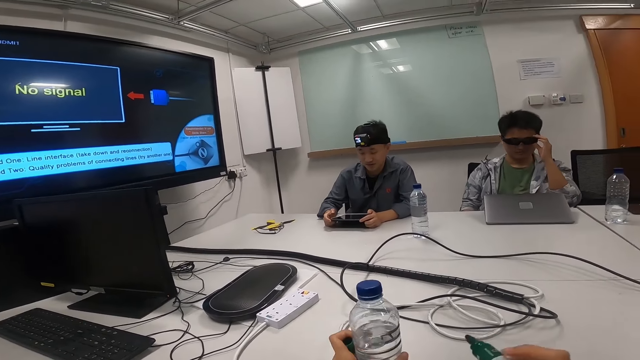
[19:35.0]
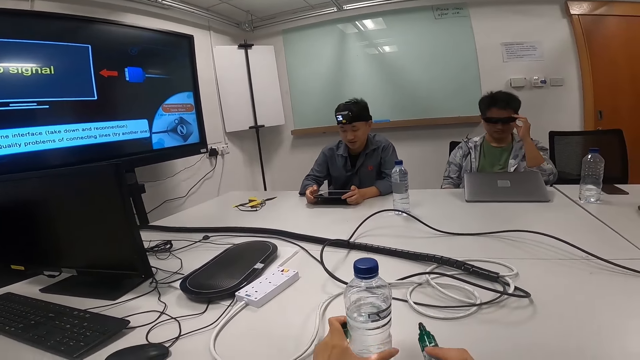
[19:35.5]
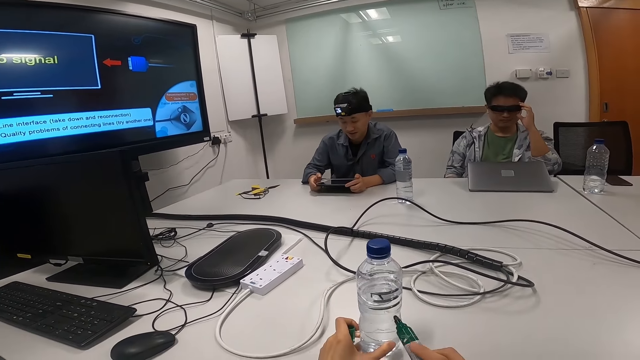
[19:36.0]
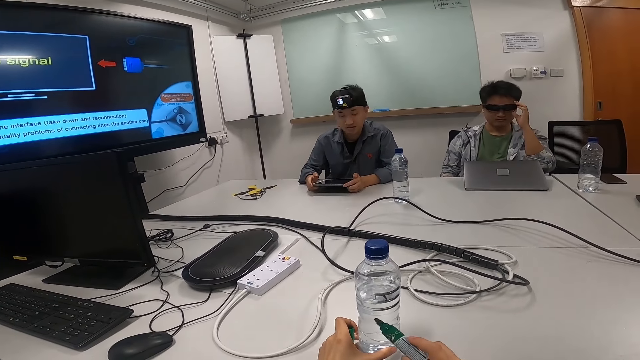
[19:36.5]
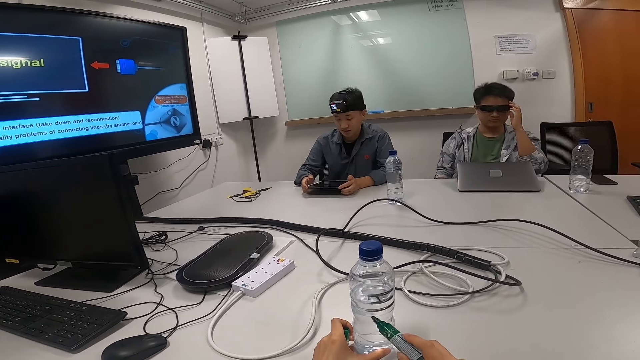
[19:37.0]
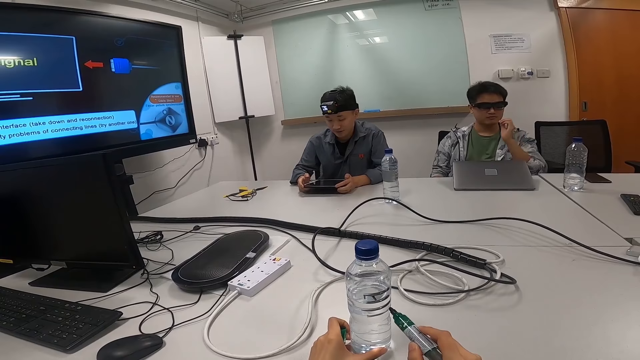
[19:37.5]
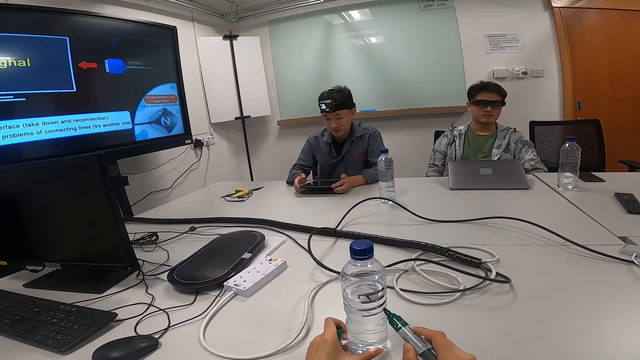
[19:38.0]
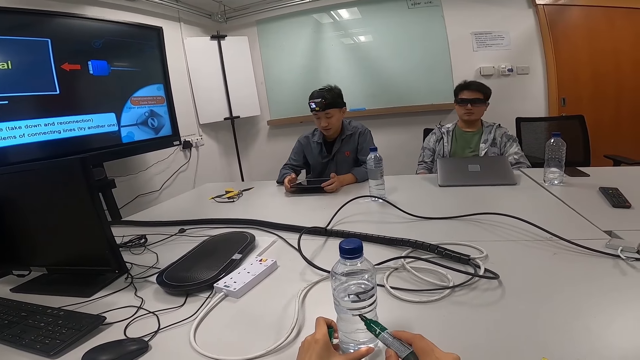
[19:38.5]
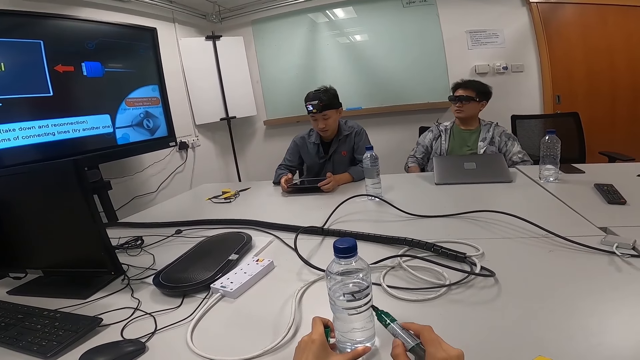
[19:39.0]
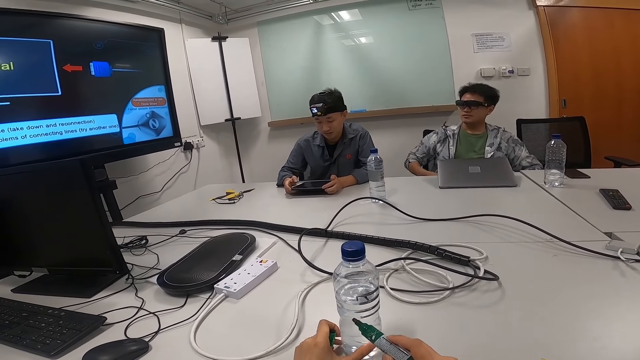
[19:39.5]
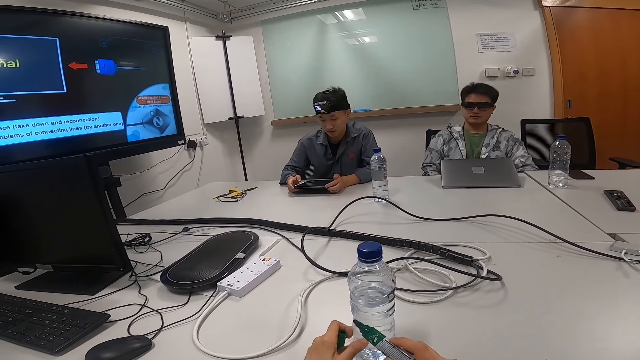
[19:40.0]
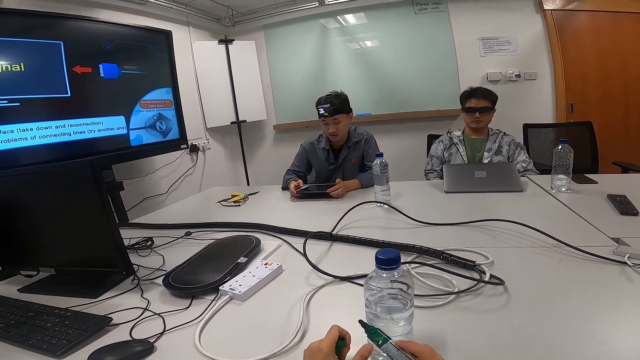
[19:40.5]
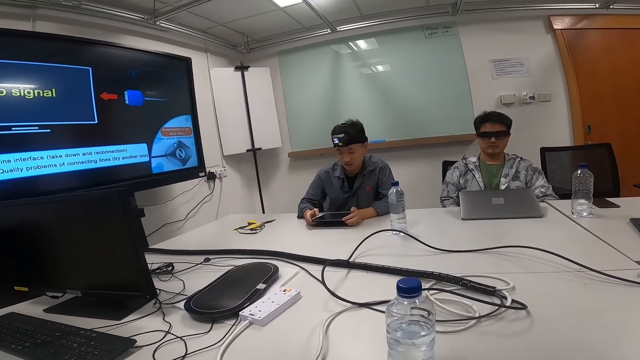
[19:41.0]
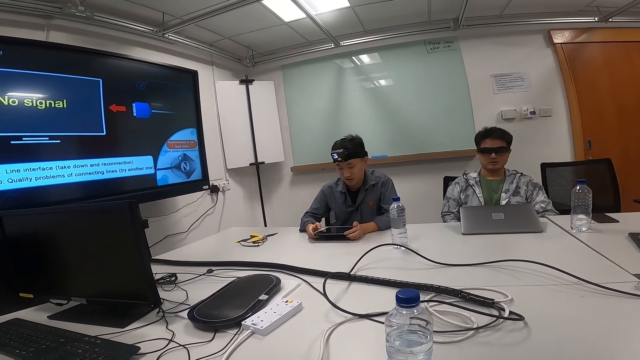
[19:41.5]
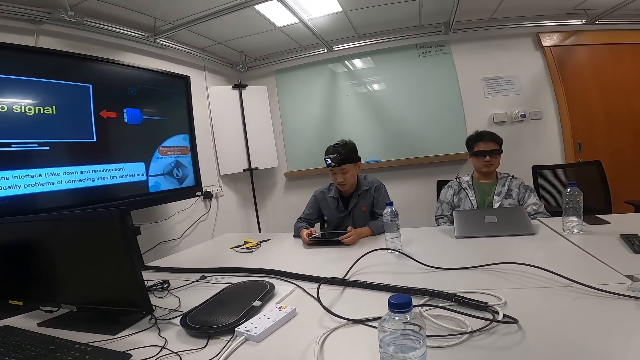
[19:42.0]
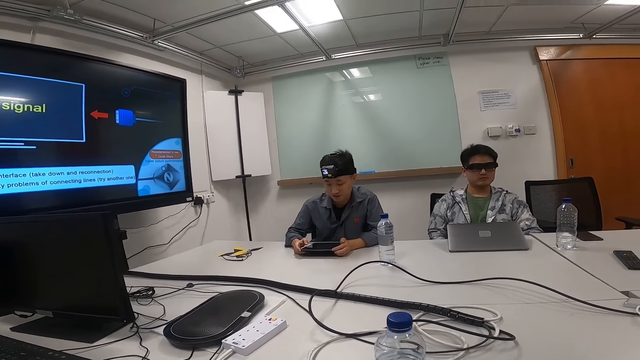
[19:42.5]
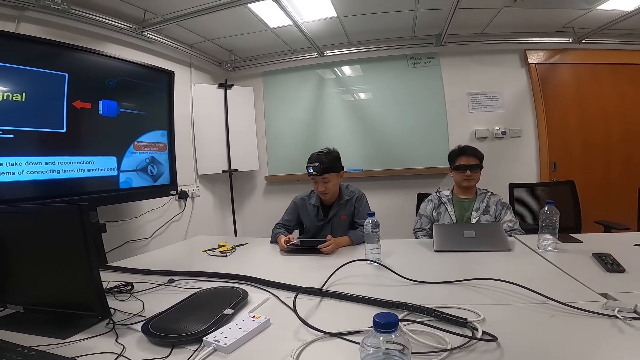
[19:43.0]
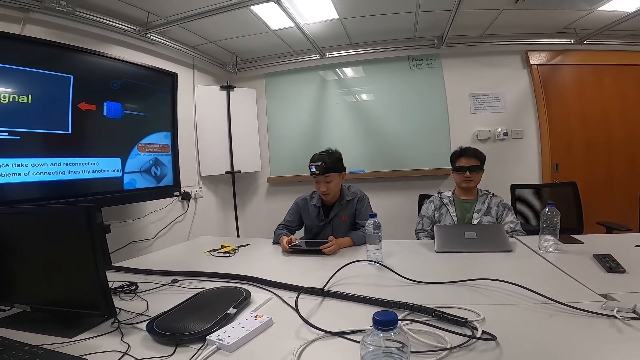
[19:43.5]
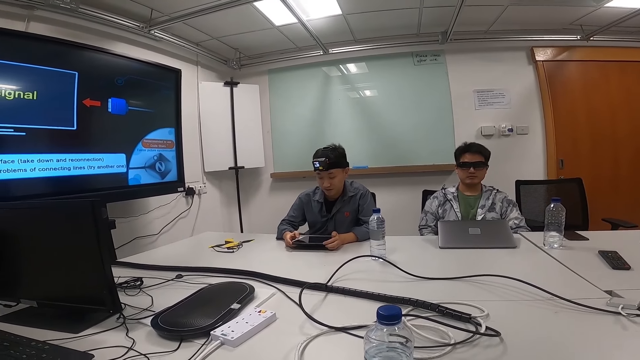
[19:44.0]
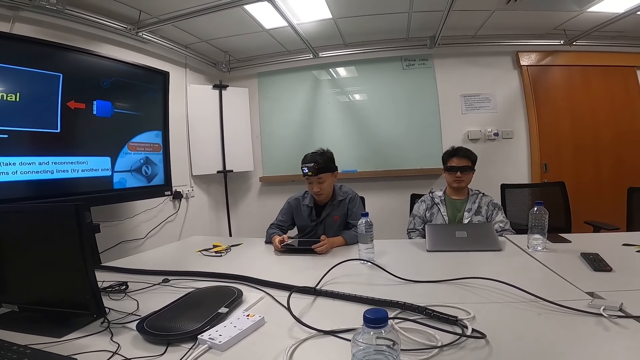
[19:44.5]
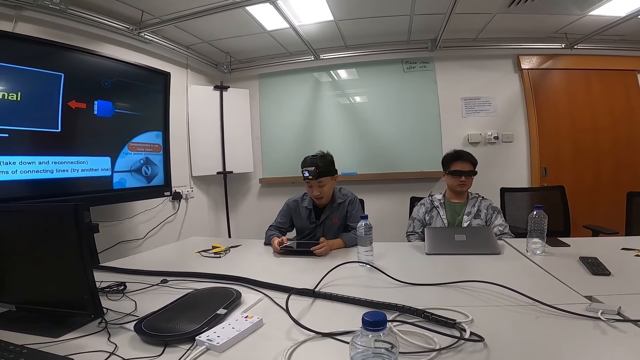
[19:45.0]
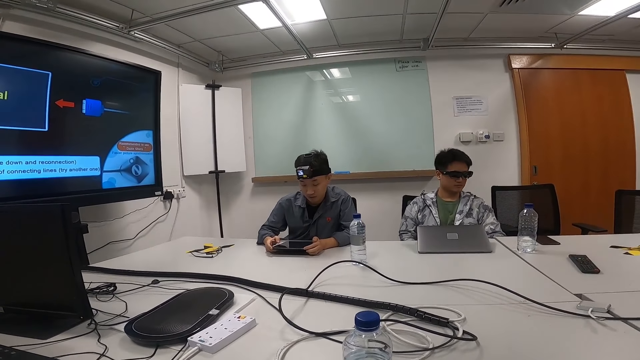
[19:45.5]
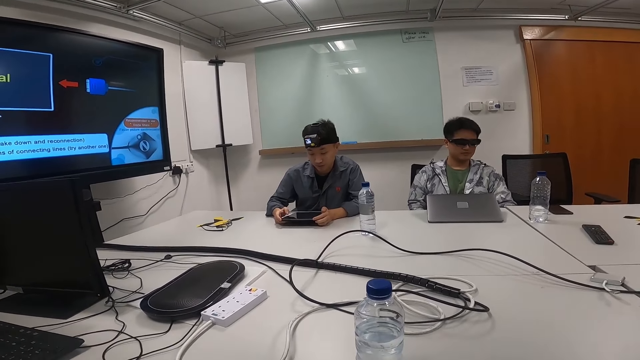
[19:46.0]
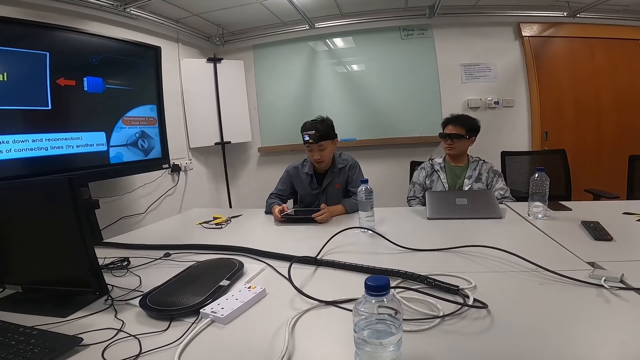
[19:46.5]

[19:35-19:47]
The camera wearer puts a plastic bottle of water on top of the table. They put marks on the plastic bottle of water with a mark pen. A person stares on a smart TV. The camera wearer nips the plastic bottle of water on the table.

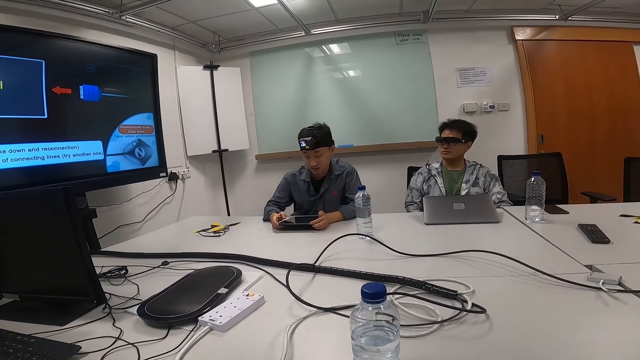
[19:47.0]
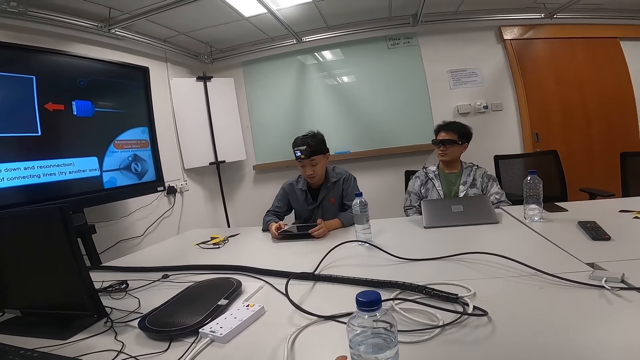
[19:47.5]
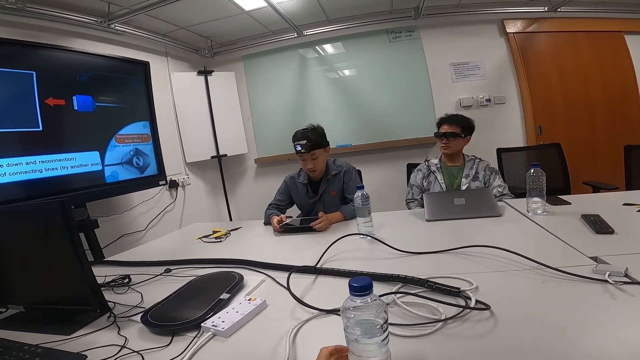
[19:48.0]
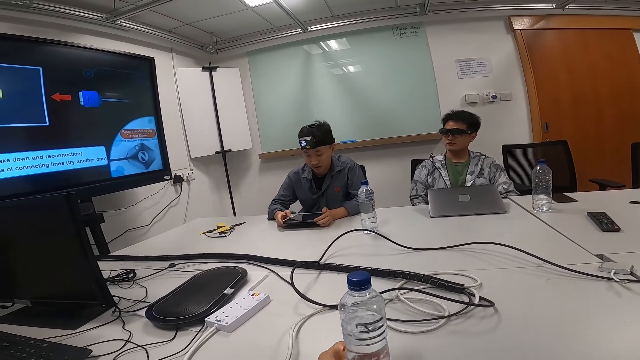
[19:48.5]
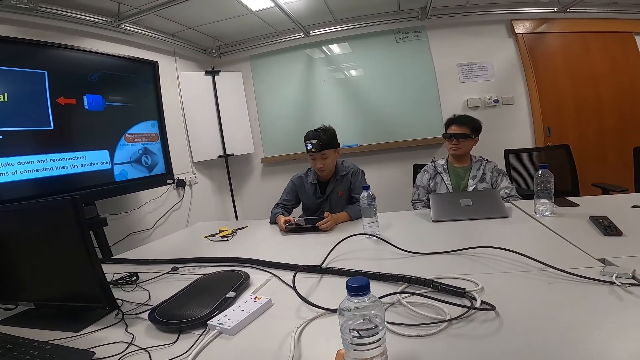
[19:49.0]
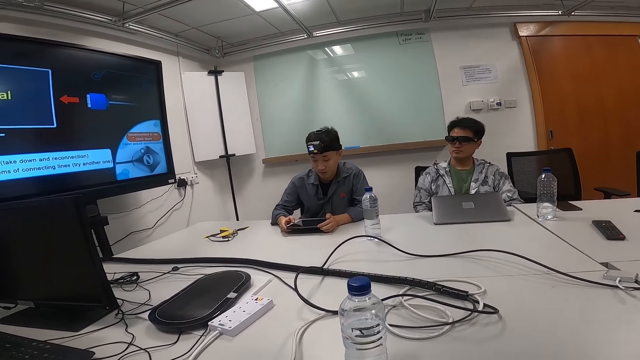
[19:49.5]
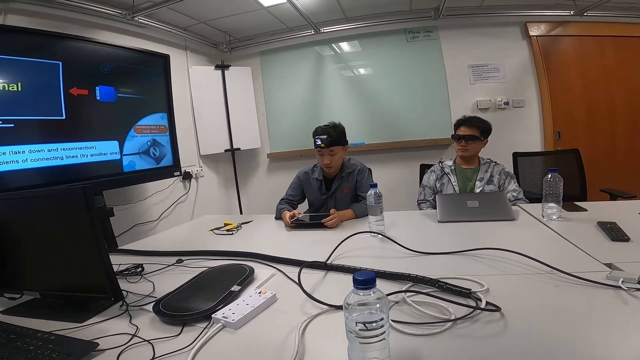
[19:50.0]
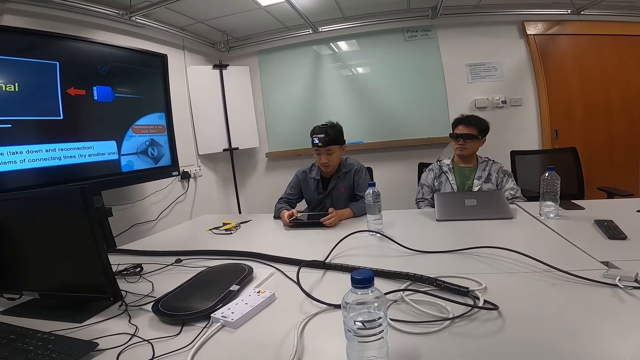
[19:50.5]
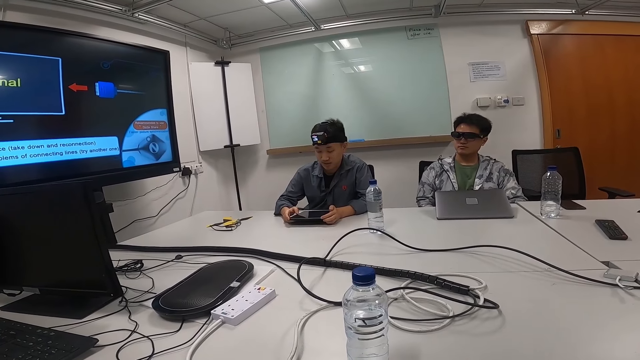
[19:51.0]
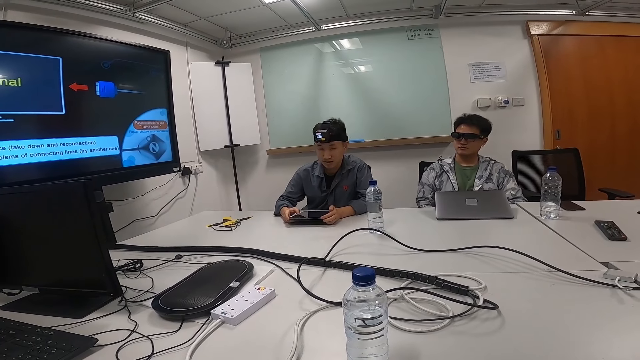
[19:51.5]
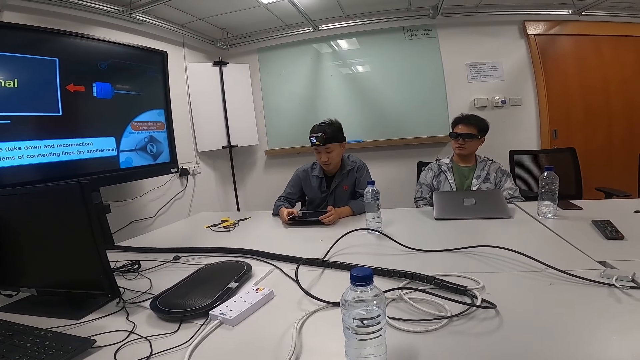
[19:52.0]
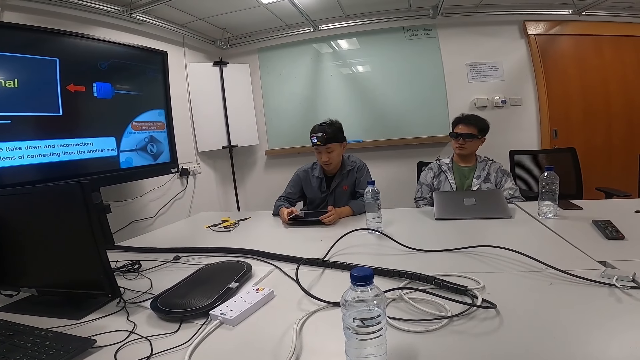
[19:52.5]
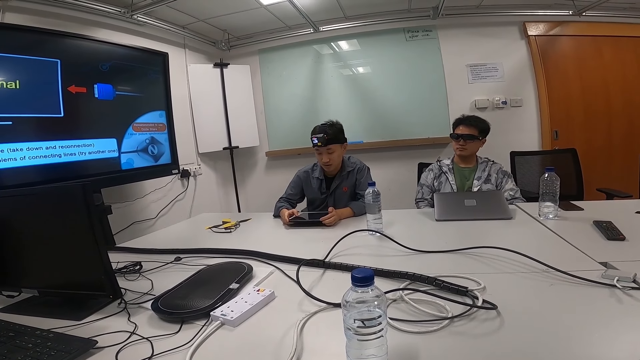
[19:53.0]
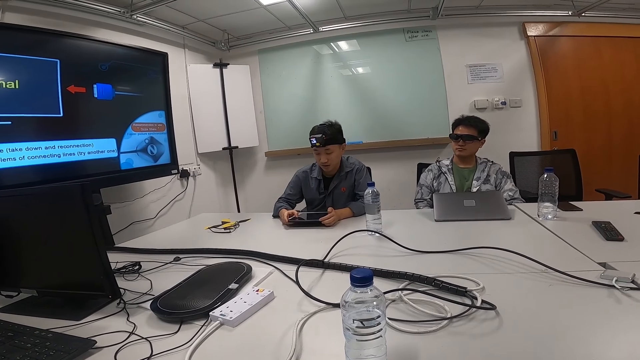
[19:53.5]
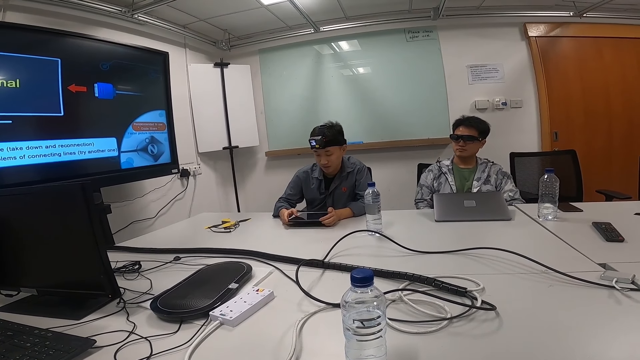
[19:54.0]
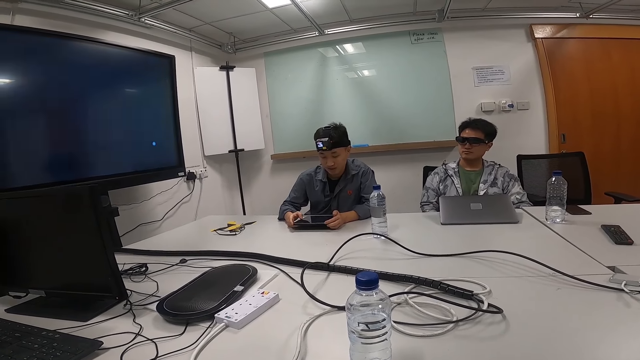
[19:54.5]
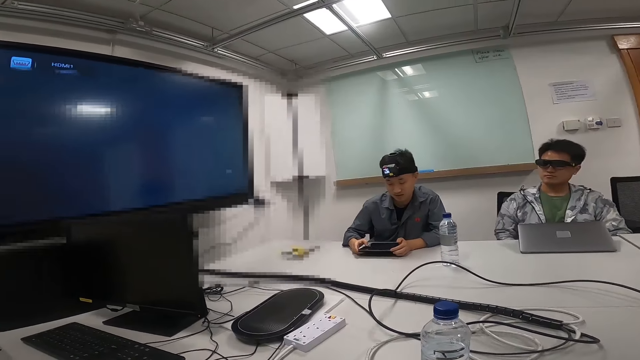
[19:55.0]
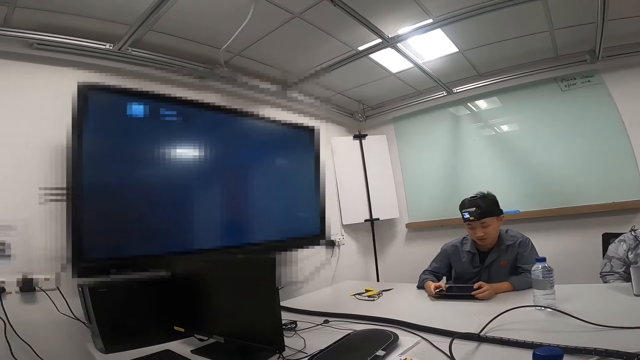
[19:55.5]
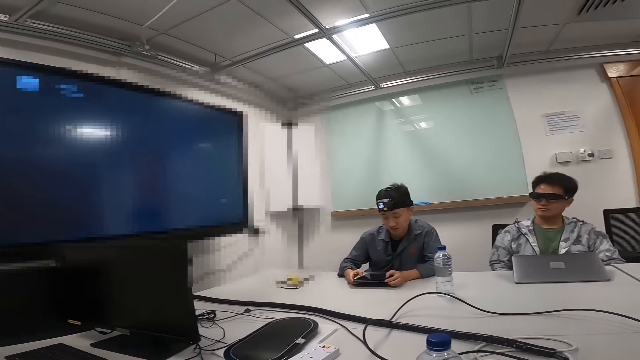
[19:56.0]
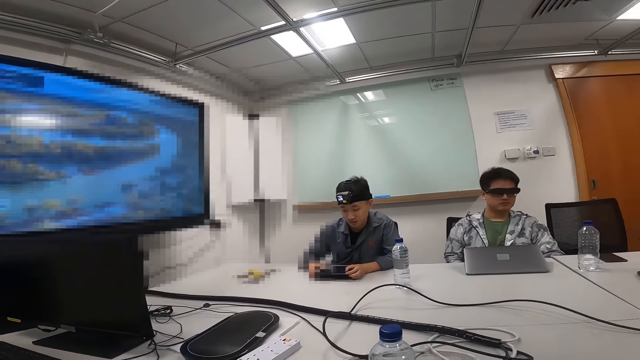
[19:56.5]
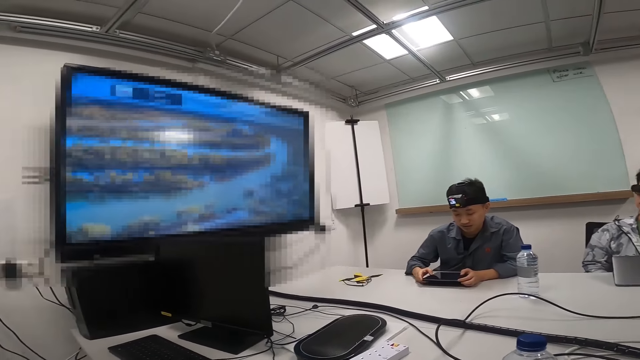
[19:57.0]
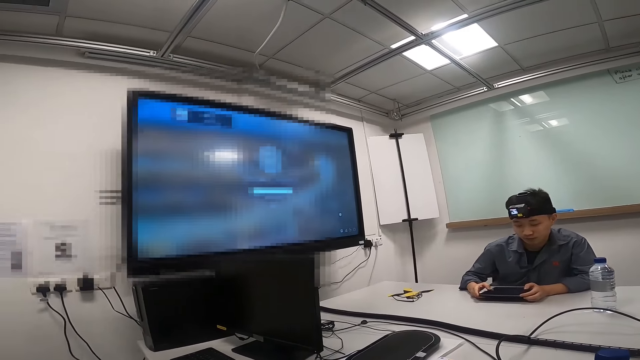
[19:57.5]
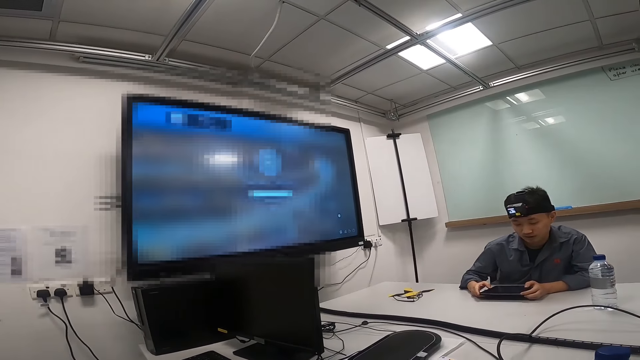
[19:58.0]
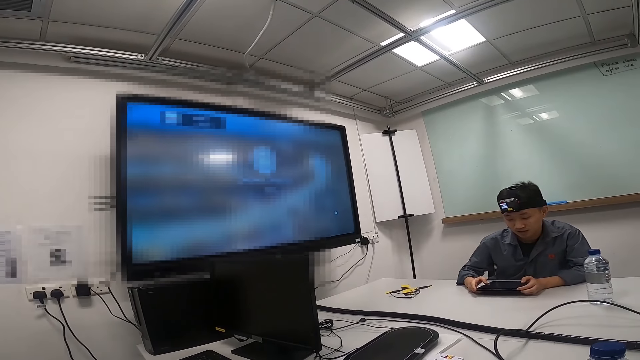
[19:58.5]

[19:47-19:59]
A person operates on an Android tablet. The camera wearer looks around. They look at the monitor as the person reads from his notepad.
